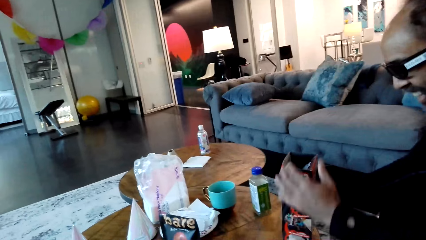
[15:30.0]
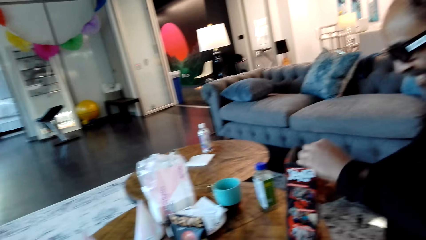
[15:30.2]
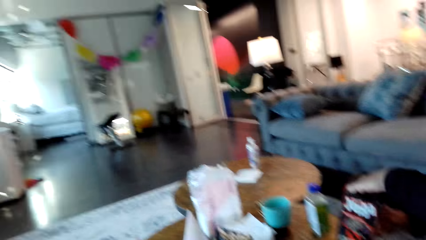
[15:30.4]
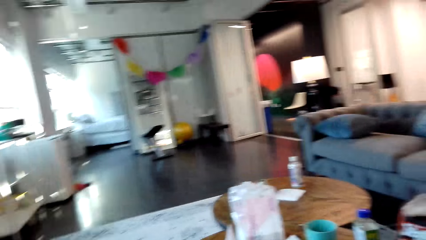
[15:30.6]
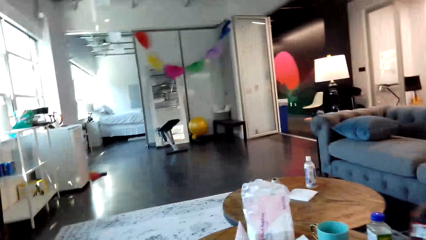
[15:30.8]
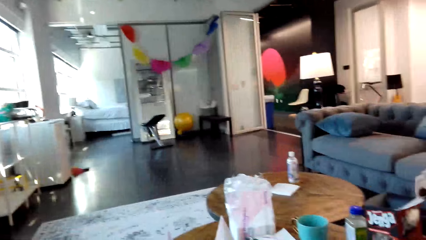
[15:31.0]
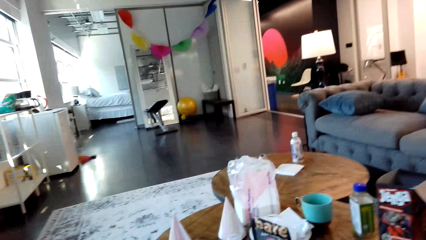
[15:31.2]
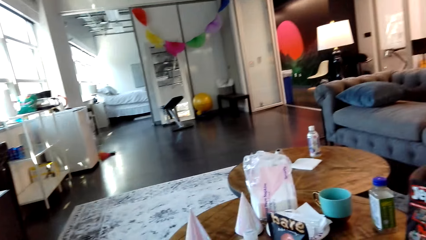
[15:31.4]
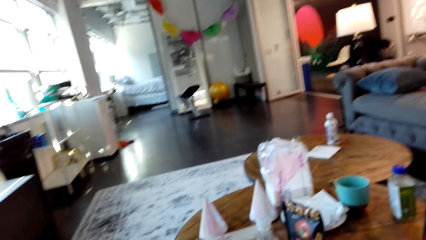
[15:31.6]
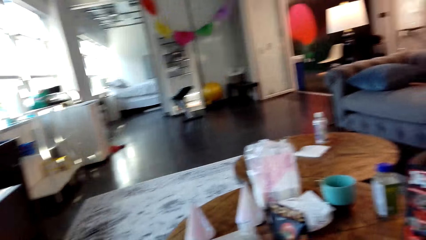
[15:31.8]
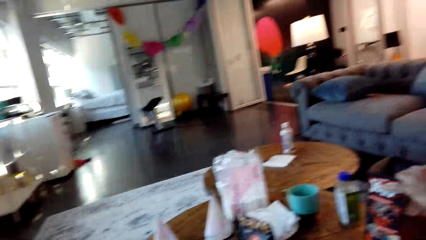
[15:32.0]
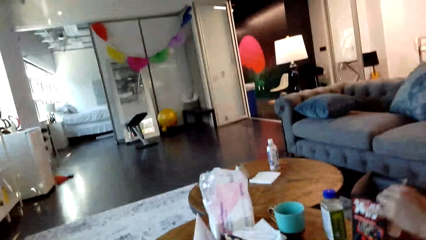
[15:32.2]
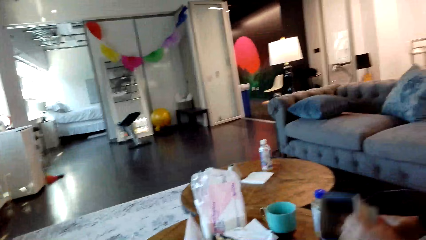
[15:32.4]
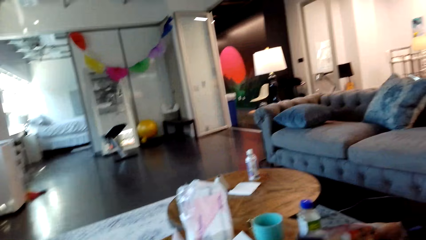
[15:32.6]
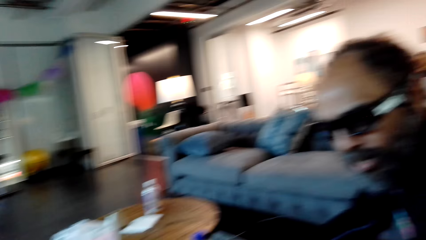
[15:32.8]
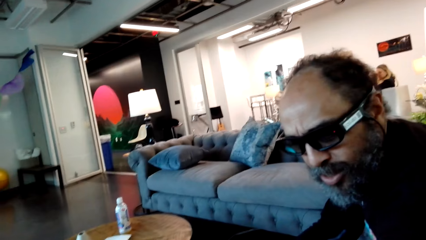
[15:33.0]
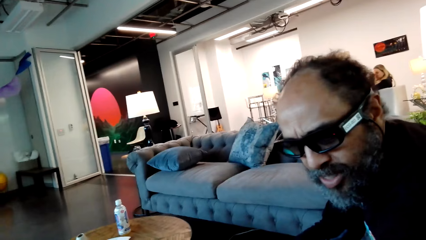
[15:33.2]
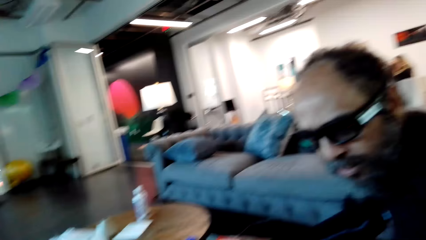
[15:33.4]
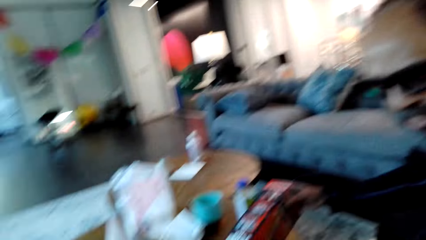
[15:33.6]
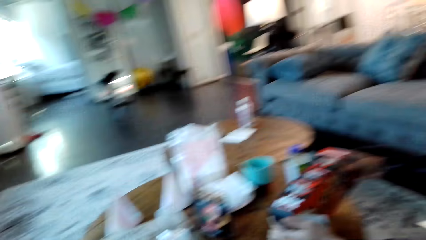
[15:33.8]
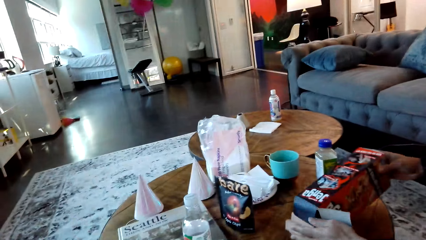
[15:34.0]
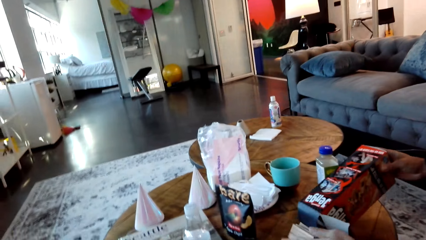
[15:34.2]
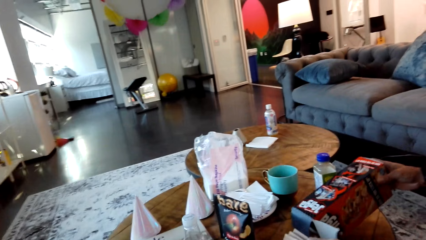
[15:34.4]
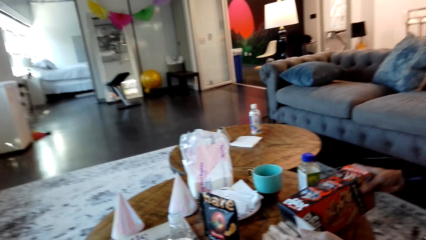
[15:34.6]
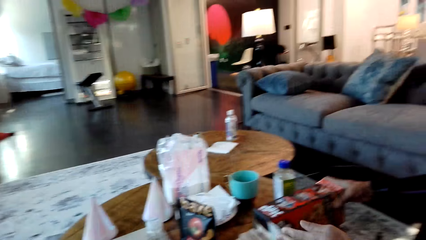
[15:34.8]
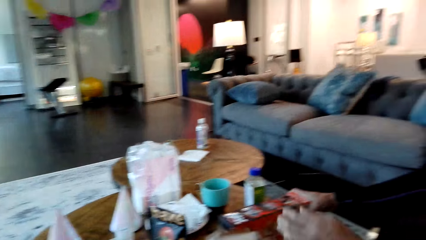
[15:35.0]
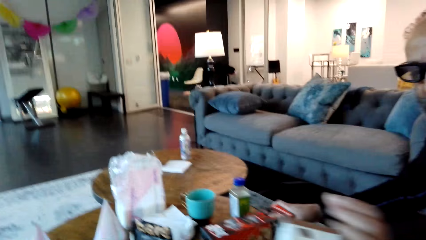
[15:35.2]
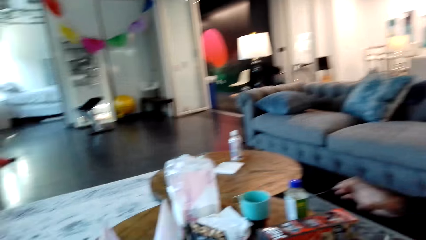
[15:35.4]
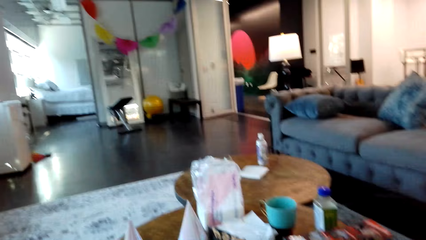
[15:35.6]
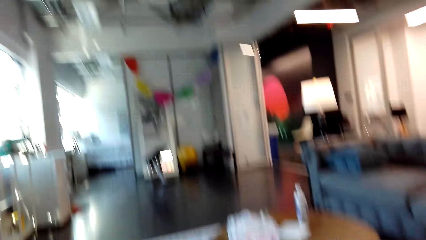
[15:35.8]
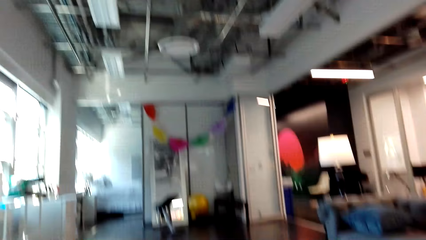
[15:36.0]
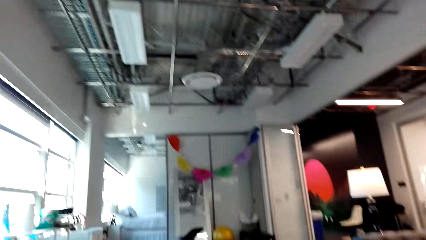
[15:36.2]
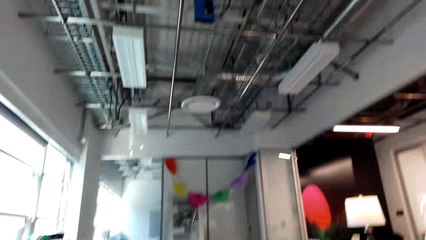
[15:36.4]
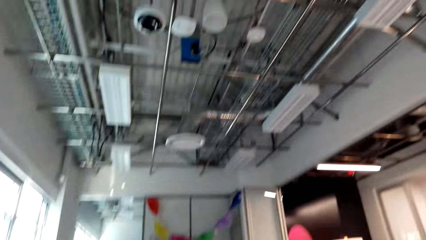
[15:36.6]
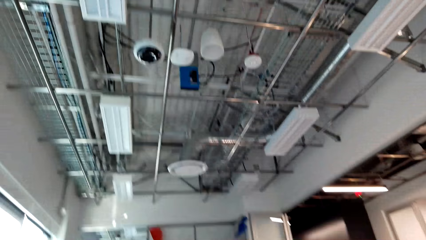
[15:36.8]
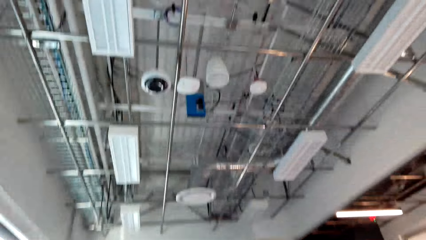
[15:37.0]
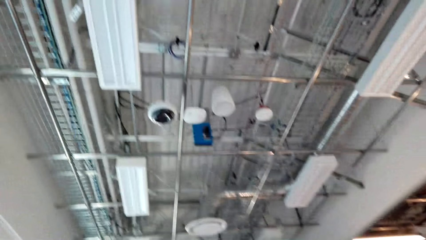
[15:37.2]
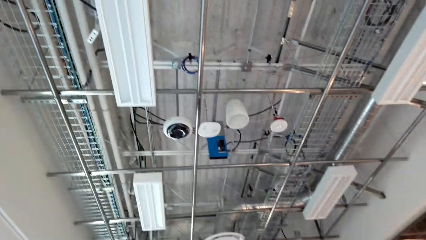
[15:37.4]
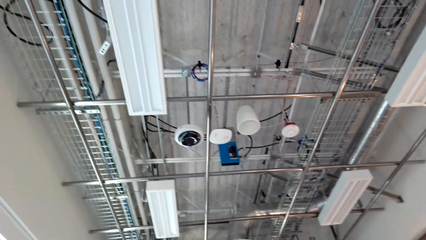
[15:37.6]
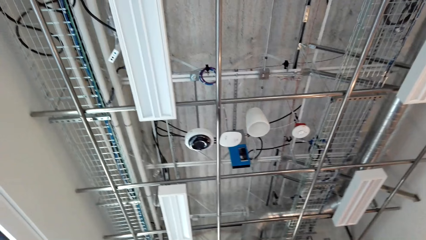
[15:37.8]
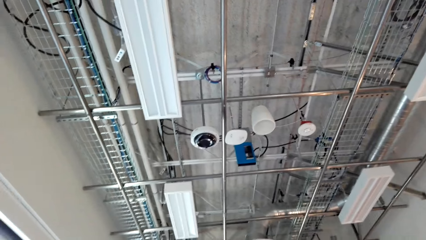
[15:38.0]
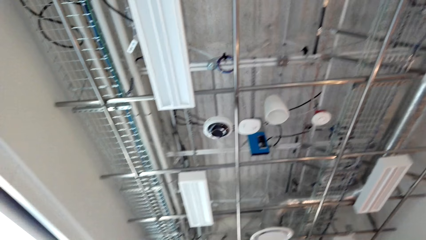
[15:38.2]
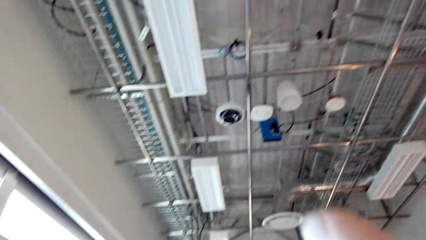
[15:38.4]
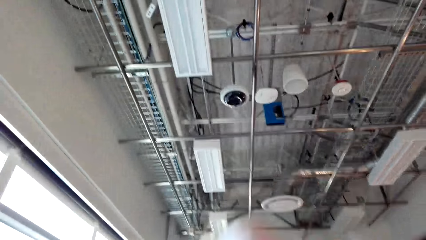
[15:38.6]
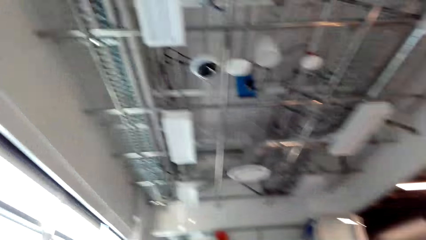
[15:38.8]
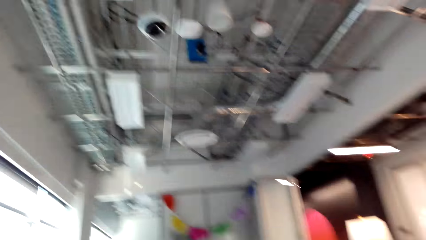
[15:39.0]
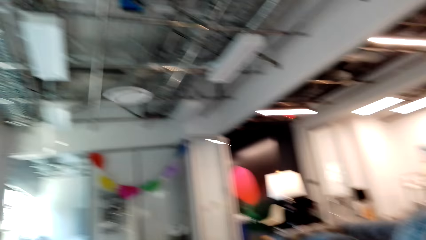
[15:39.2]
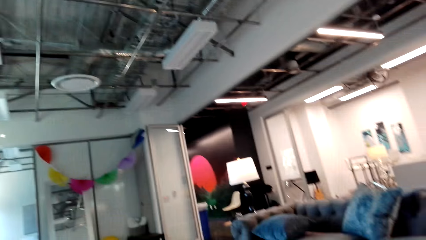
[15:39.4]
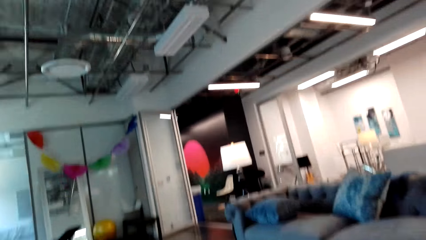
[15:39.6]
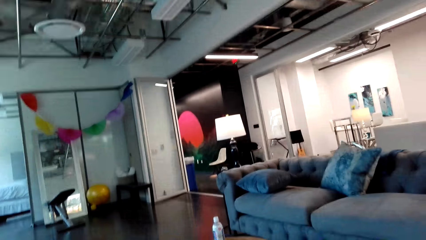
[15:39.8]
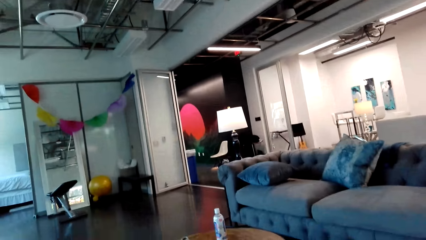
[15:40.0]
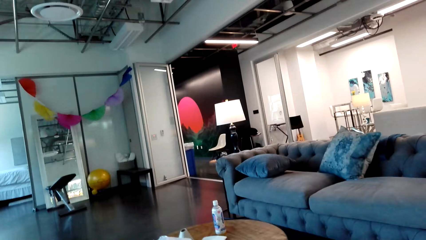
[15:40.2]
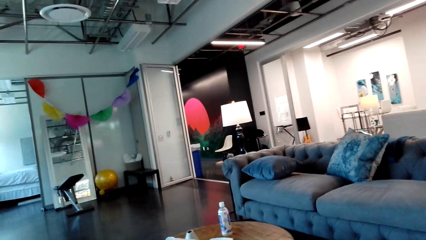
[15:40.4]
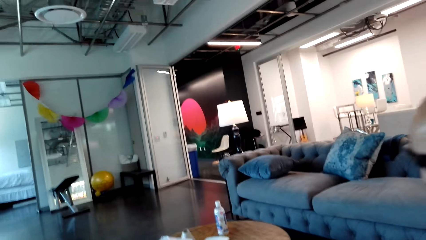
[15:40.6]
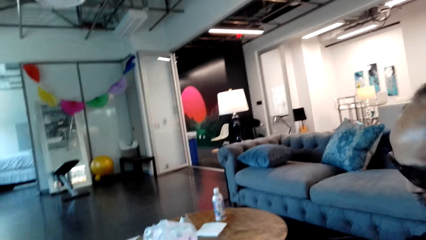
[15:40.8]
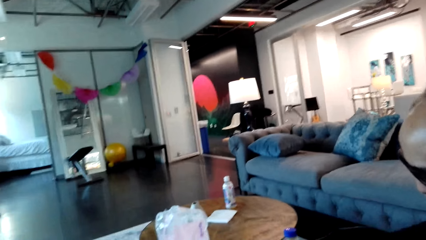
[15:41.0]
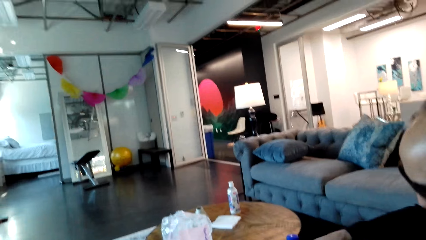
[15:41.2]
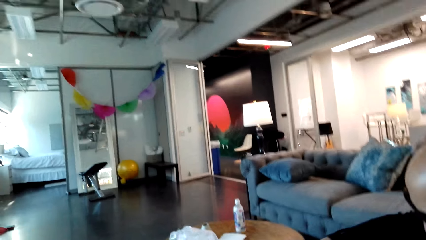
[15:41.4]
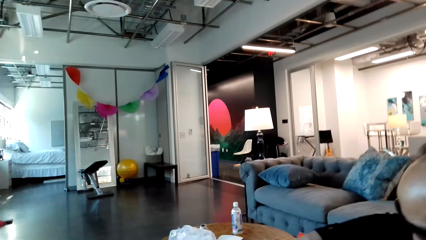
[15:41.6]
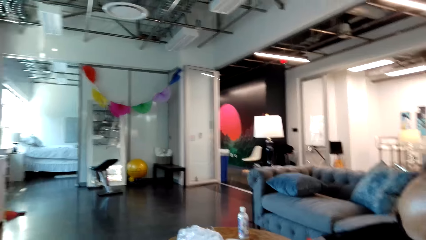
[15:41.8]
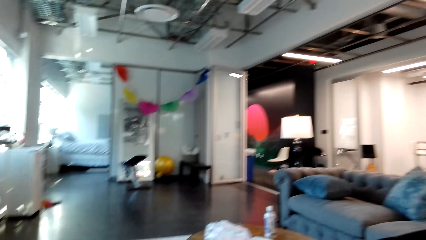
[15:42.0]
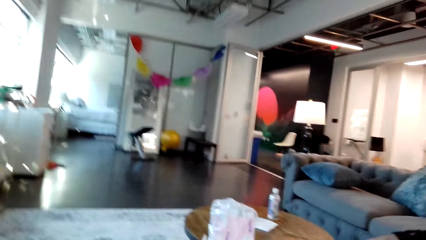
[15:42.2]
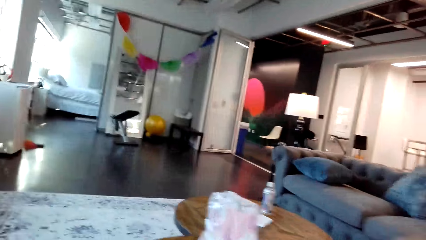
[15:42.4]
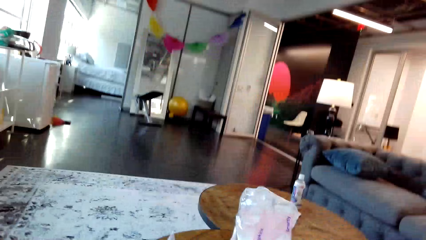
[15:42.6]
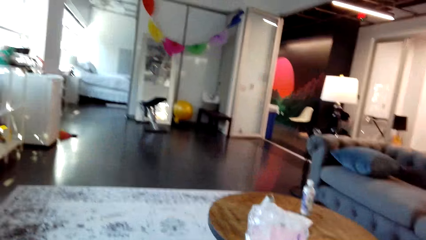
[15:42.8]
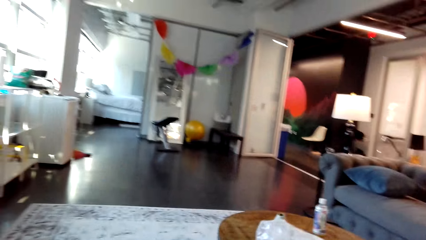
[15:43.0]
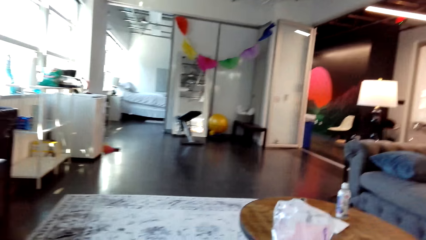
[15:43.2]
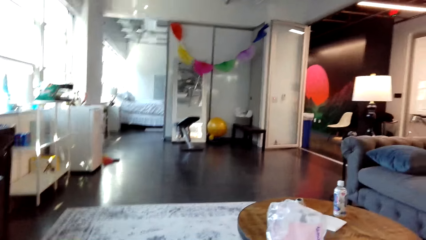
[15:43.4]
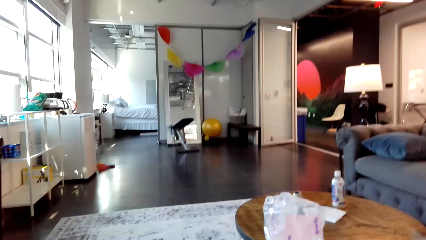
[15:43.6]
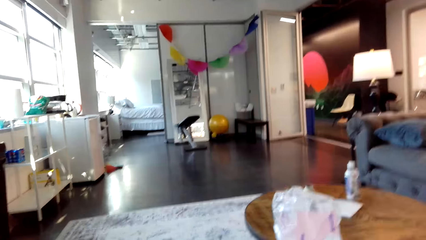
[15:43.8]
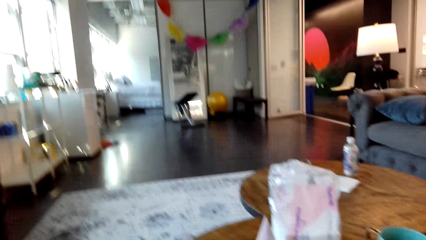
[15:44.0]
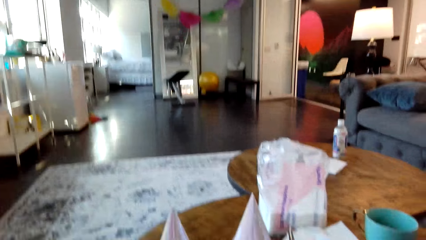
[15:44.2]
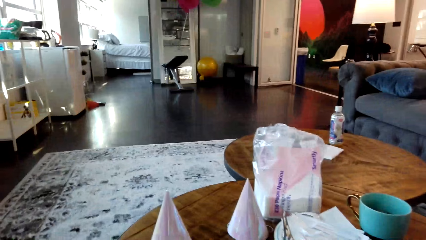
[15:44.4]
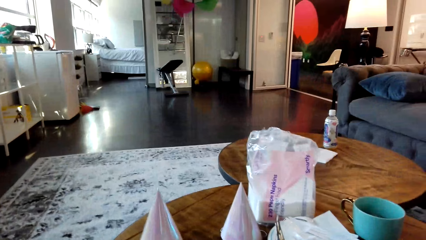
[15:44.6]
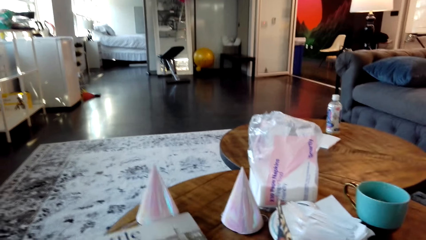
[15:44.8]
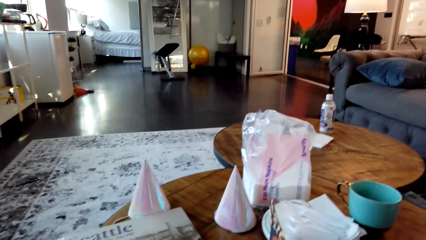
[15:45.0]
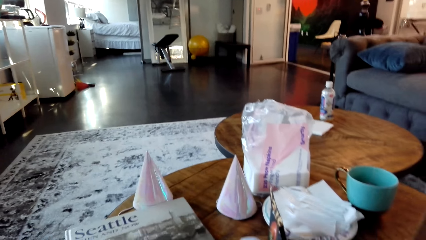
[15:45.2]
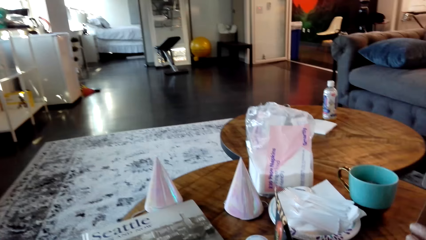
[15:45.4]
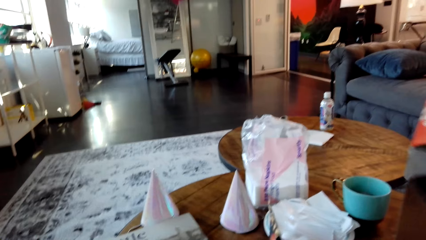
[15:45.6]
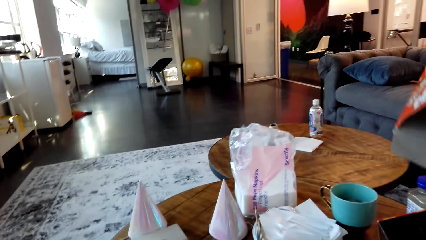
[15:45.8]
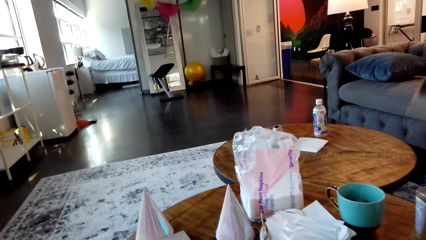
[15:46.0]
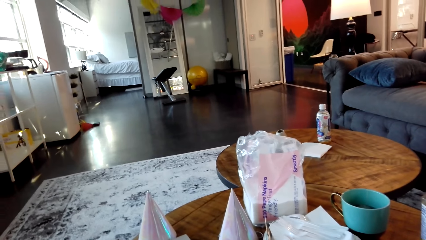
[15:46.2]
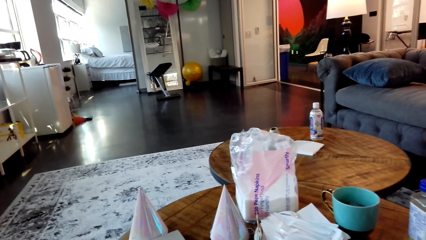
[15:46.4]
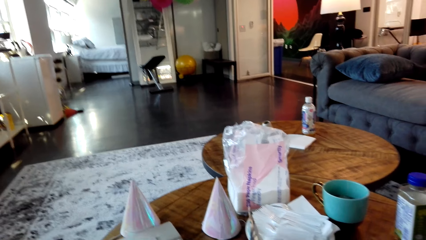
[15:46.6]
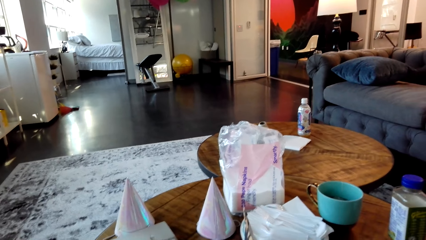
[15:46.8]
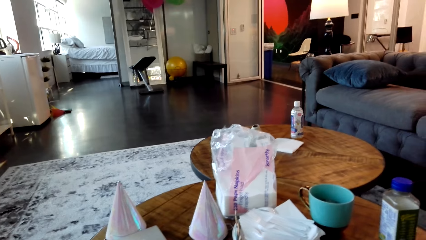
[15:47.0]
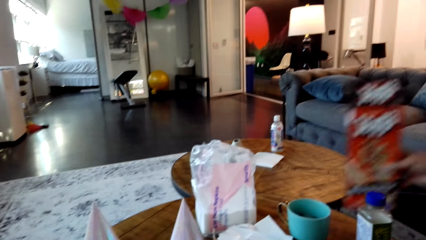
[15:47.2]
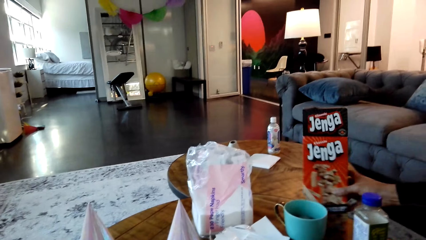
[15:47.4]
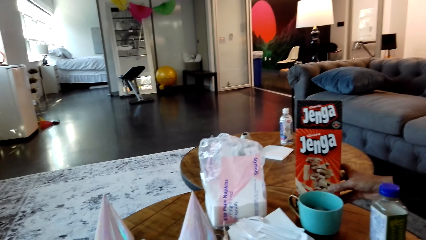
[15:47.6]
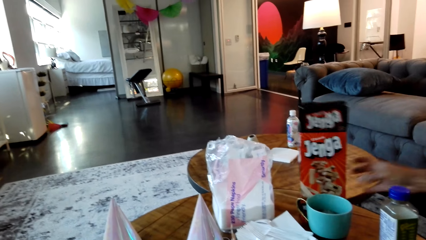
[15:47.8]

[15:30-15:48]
A man places a box of jenga on the table. The man pours jenga blocks on the table. The camera wearer looks at the ceiling board. The man lifts the jenga game box.
